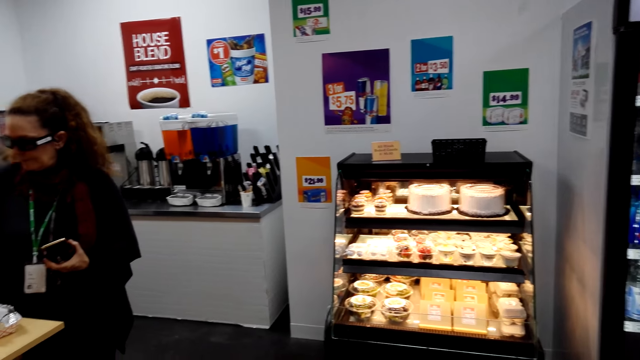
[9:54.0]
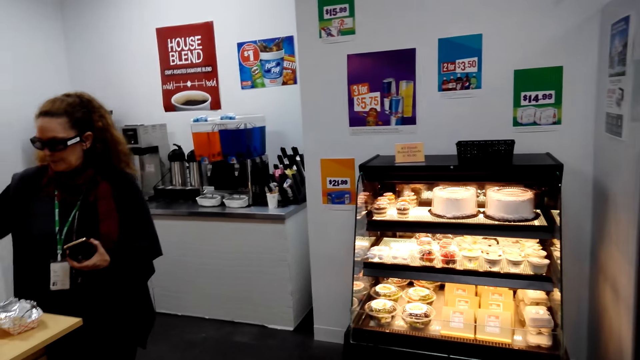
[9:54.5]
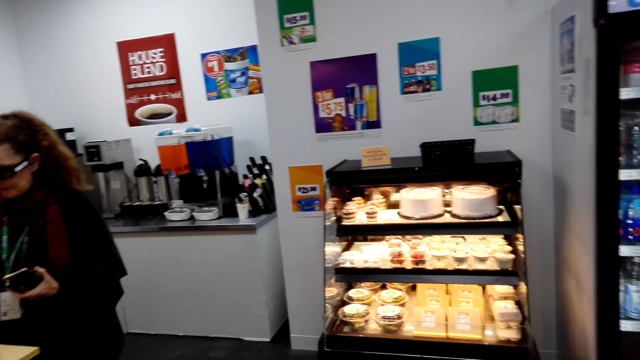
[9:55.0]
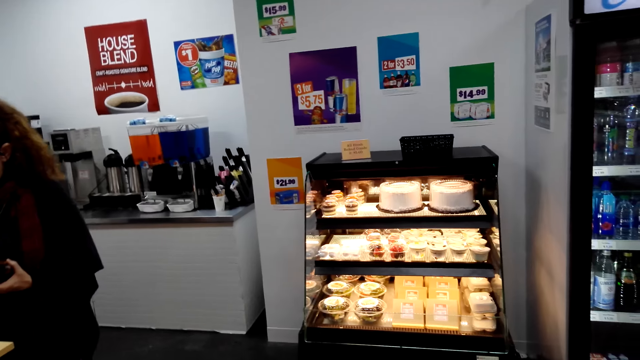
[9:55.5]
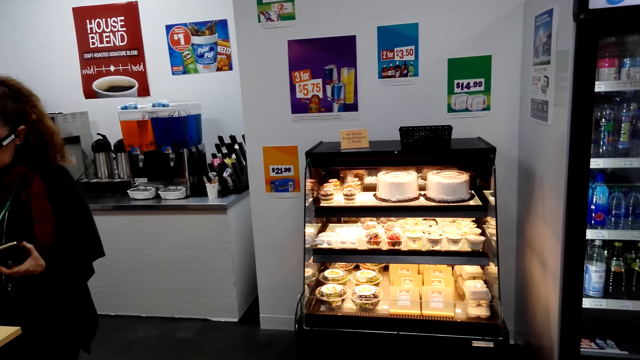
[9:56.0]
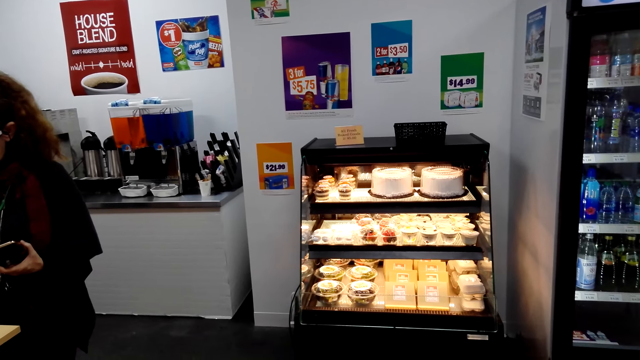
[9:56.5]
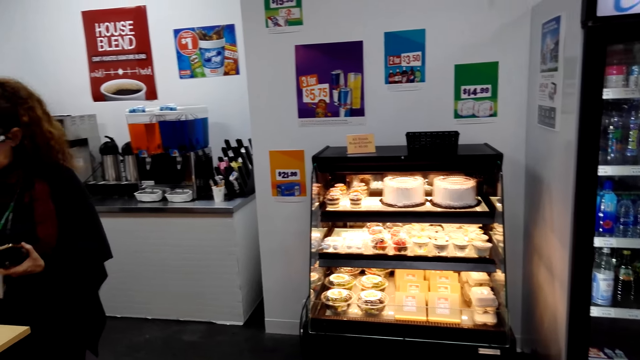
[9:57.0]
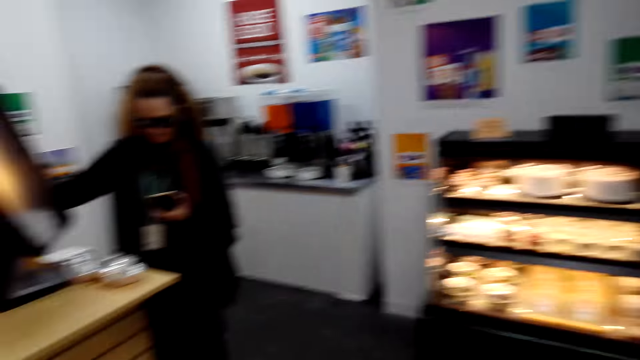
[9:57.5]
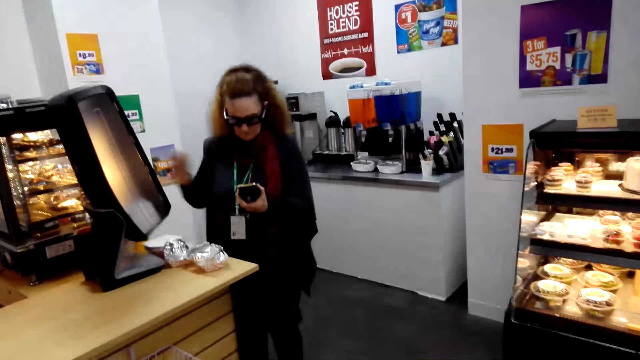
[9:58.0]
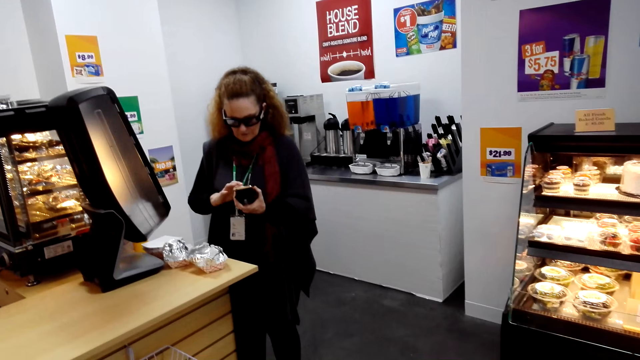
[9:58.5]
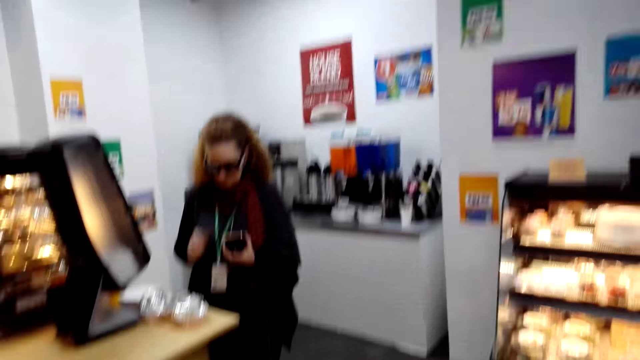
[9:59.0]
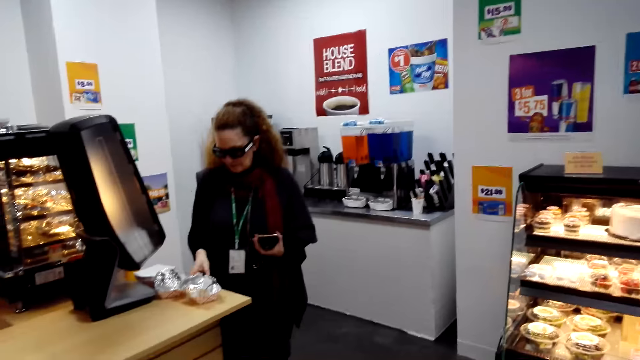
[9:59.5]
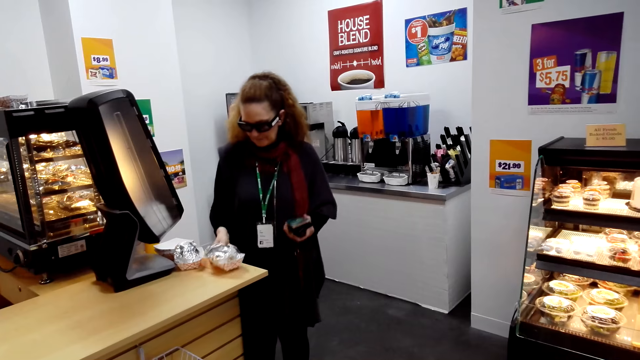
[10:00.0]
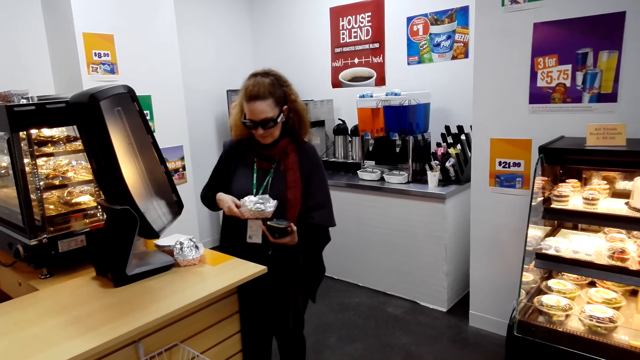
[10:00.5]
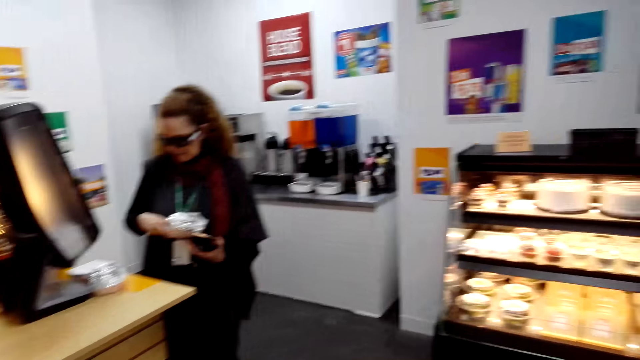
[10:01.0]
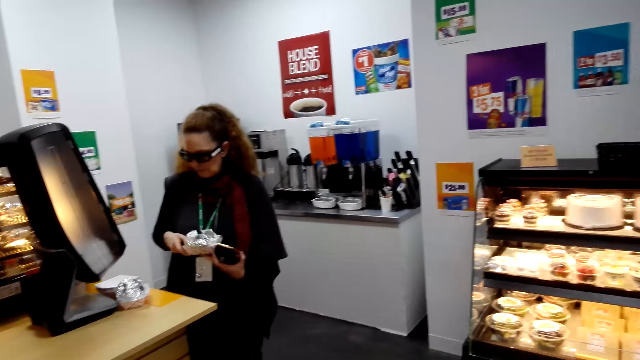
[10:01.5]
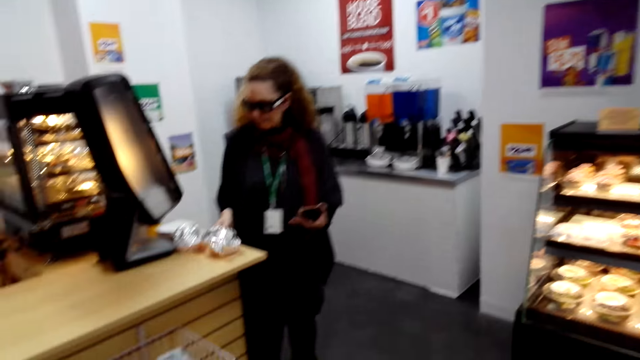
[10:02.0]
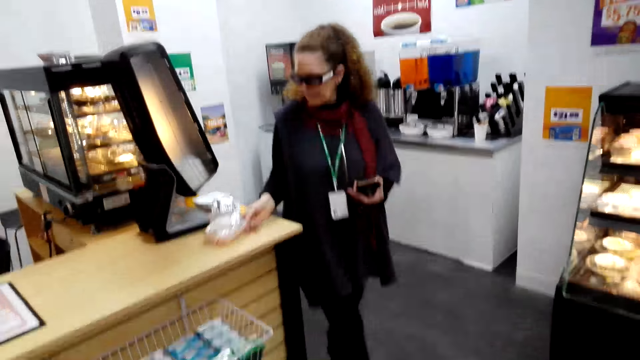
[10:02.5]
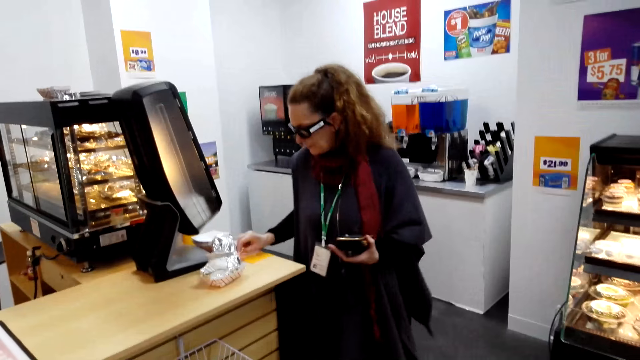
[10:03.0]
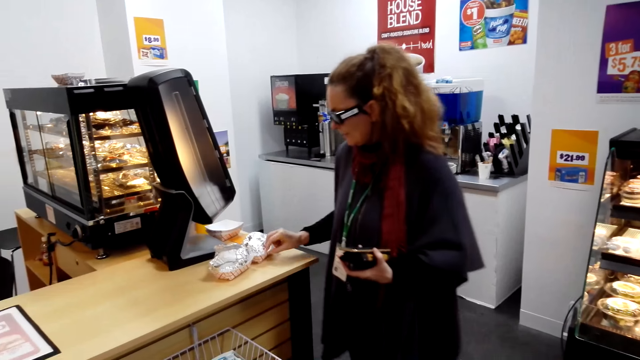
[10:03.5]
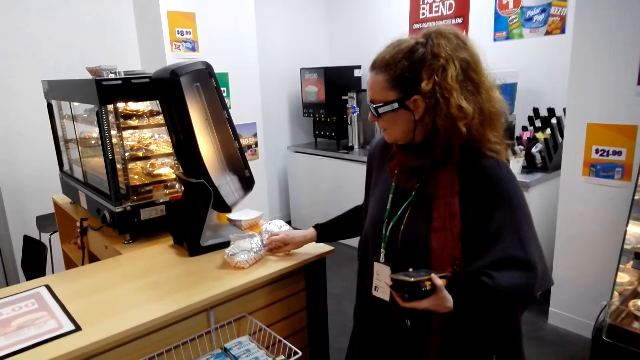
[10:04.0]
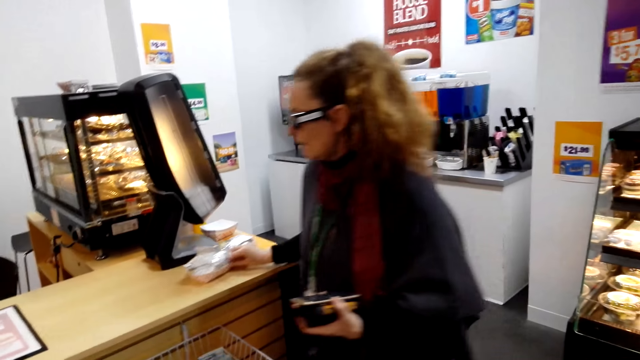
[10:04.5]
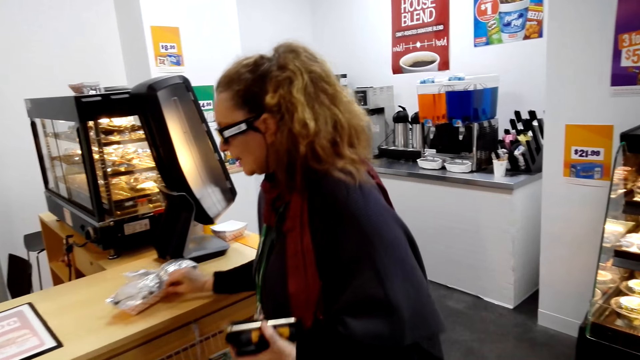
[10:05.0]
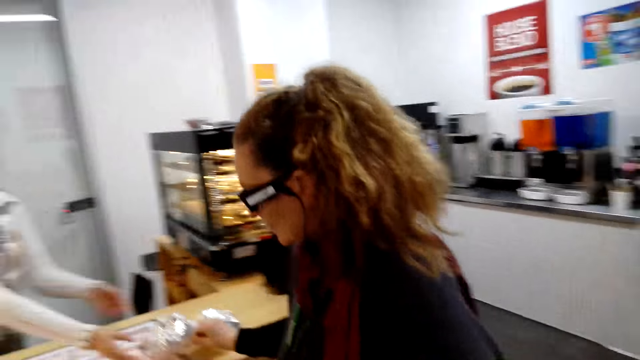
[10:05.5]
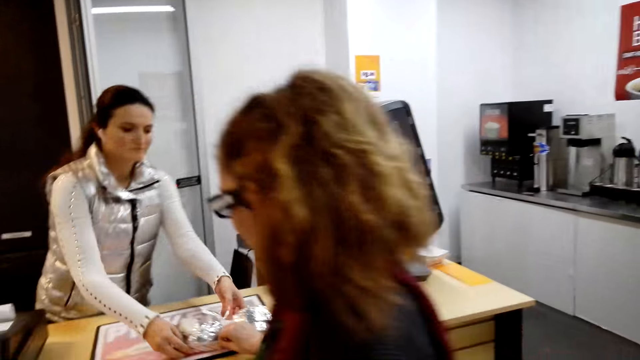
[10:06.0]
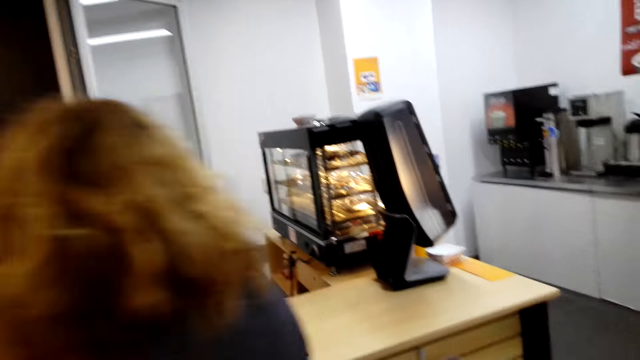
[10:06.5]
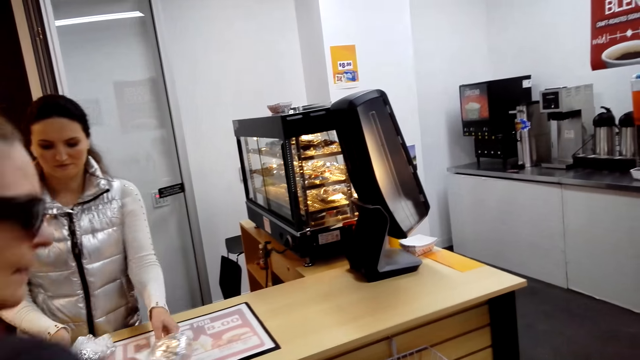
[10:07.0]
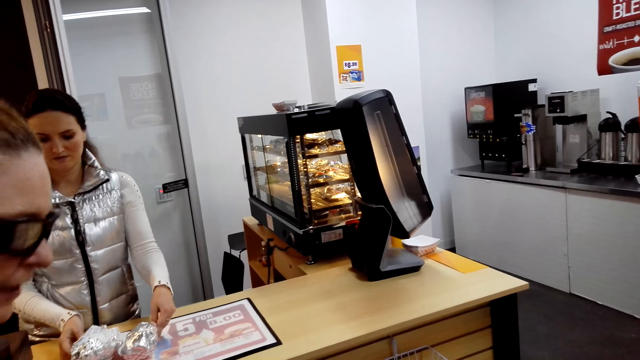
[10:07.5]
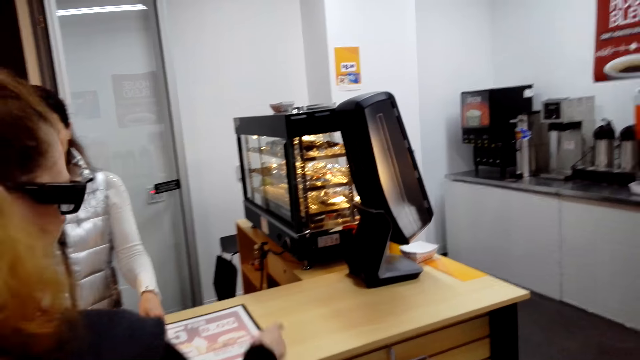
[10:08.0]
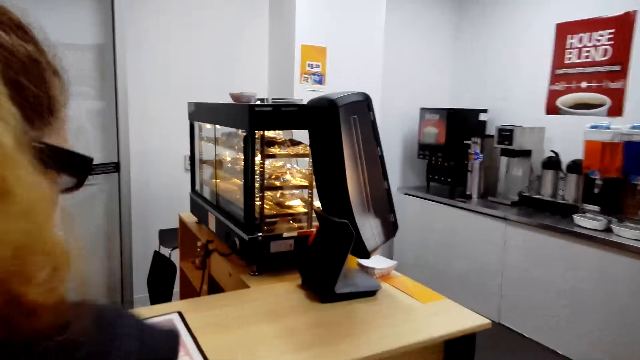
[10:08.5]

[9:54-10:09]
The camera wearer converses with a woman. The woman scrolls her cellphone, picks up the plastic tin on top of the table, converses with the camera wearer, and drags the plastic tin on top of the table. The camera wearer converses with the woman.

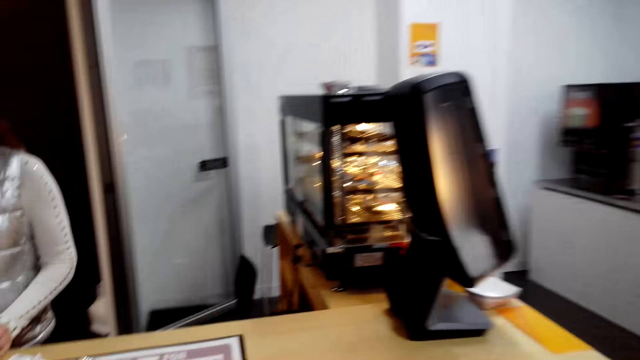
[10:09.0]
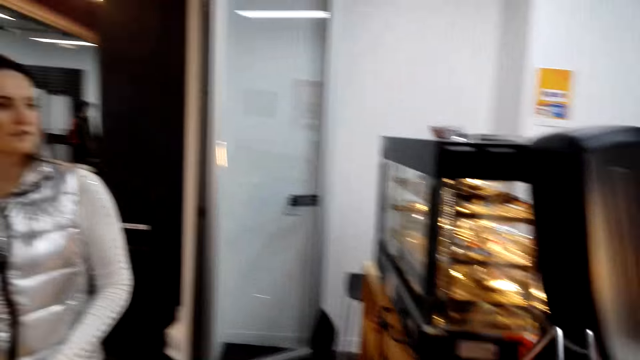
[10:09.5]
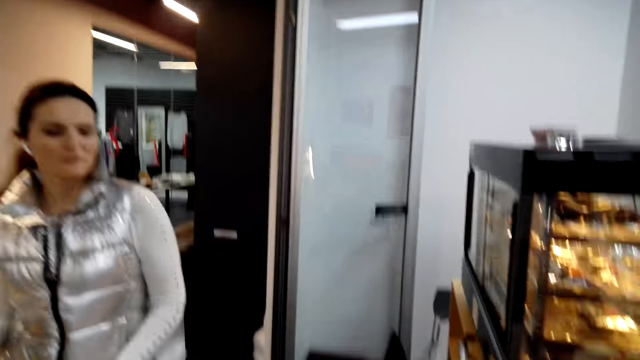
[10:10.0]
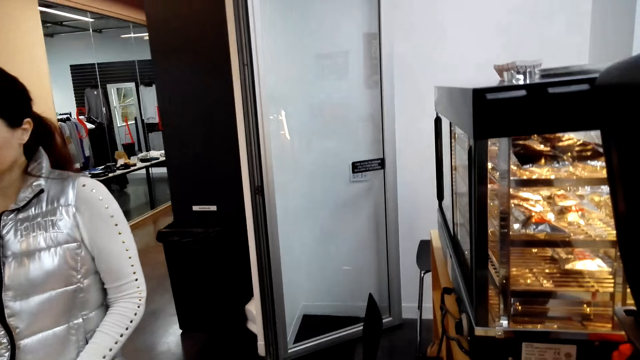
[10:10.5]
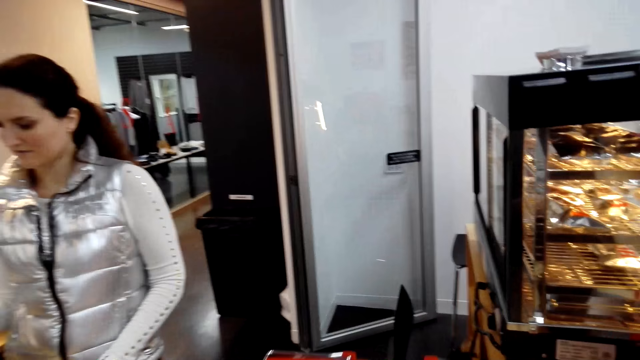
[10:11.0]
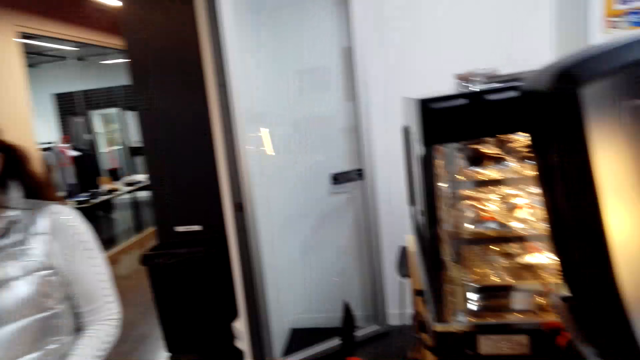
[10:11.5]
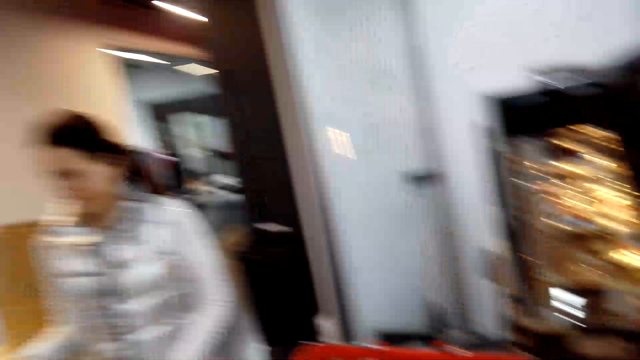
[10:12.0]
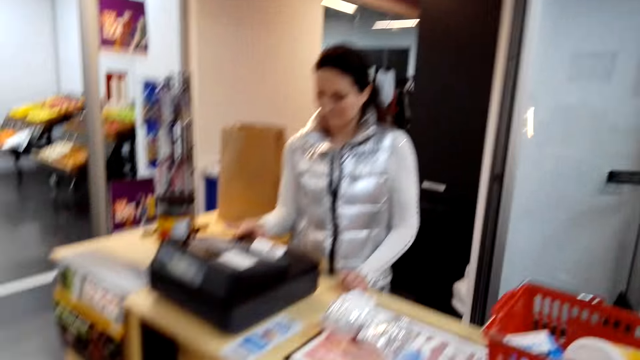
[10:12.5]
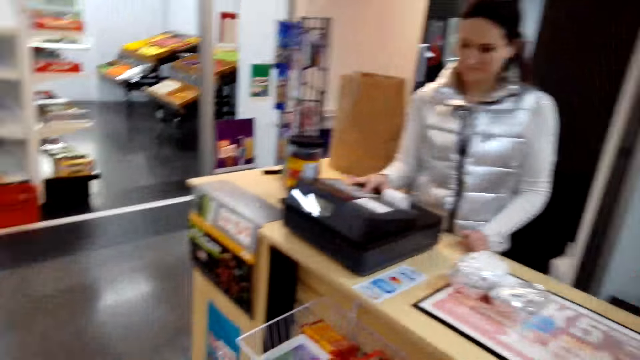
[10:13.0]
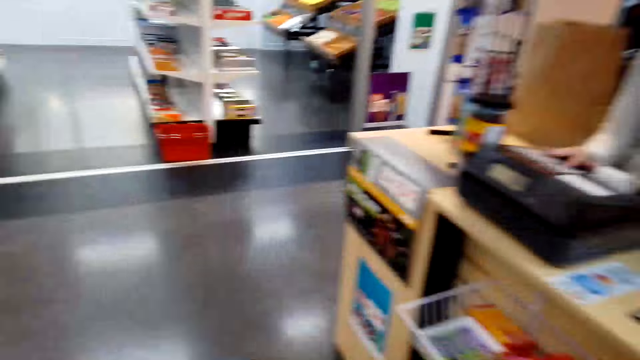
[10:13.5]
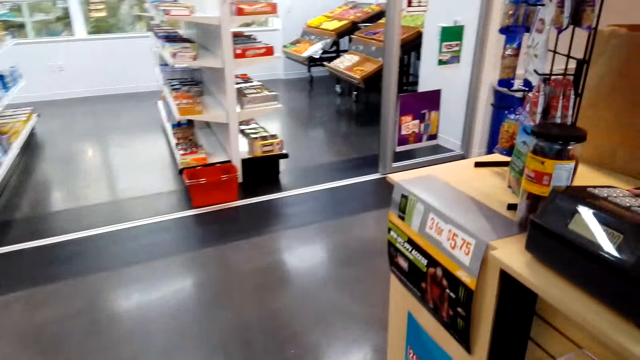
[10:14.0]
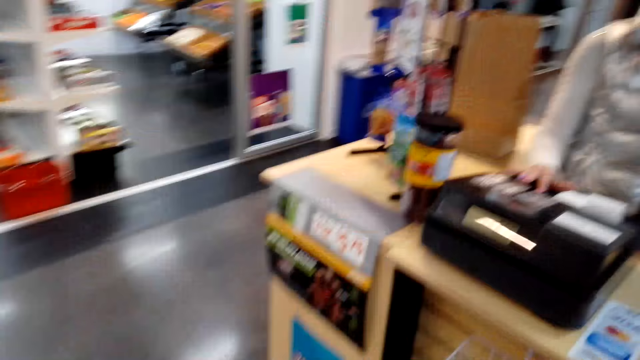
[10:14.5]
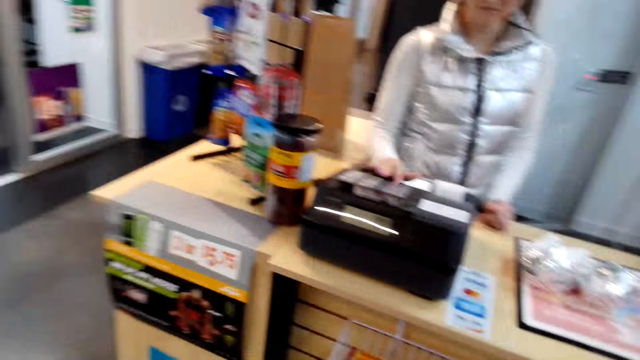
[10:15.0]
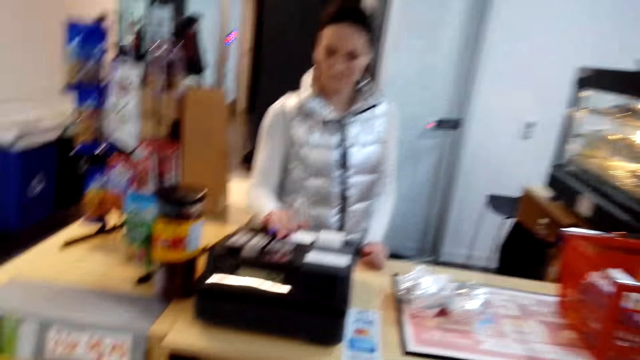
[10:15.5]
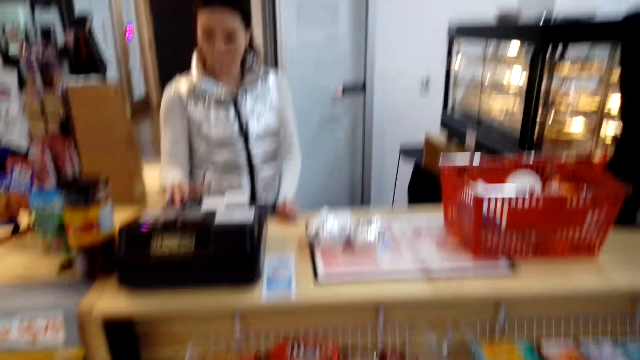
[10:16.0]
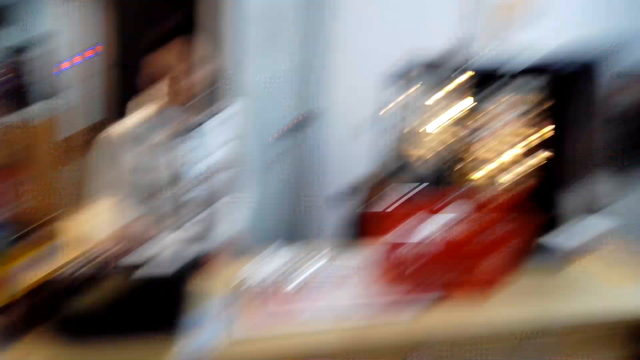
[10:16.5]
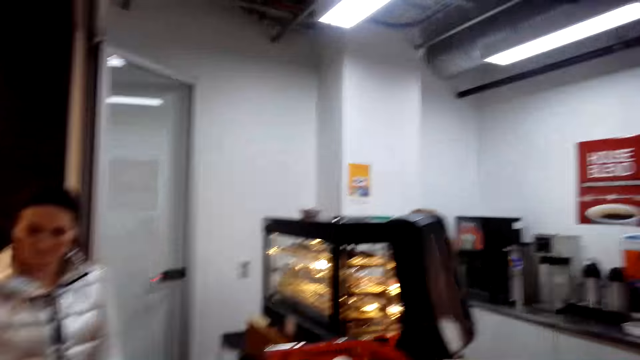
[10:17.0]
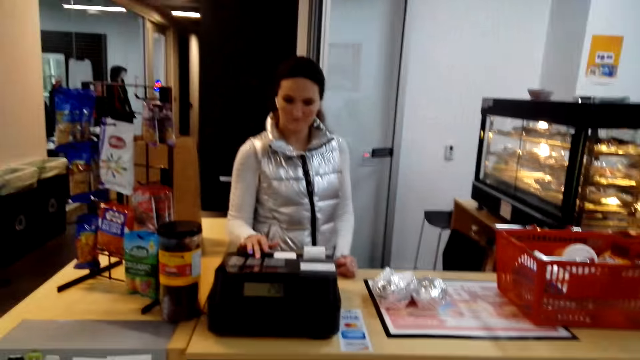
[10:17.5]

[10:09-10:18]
The camera wearer moves the camera around the mall.
